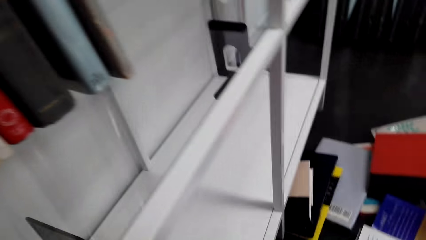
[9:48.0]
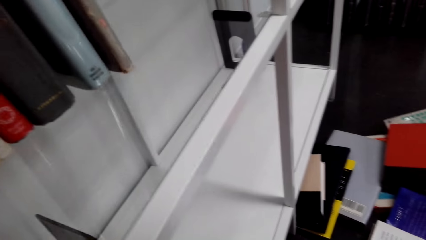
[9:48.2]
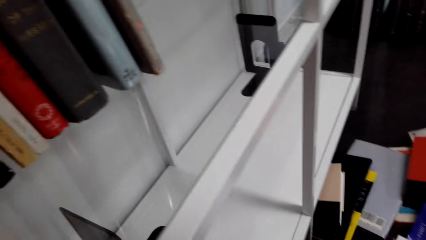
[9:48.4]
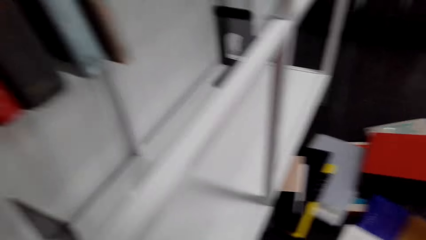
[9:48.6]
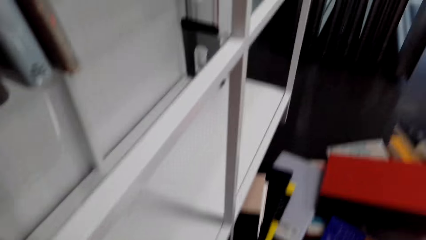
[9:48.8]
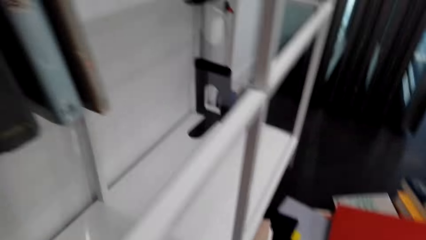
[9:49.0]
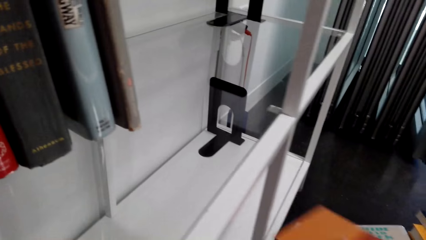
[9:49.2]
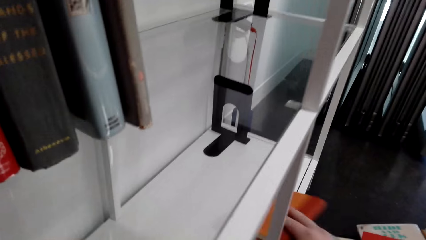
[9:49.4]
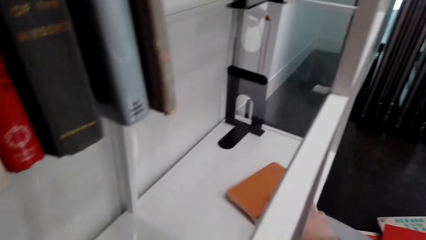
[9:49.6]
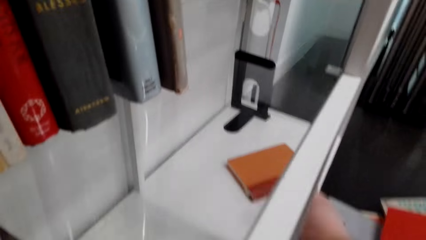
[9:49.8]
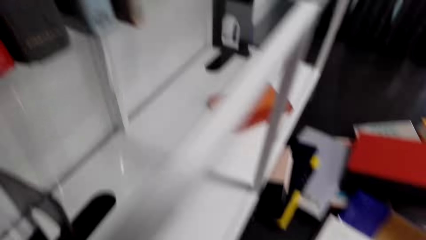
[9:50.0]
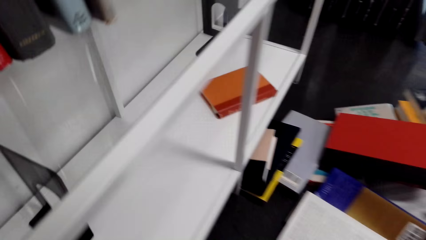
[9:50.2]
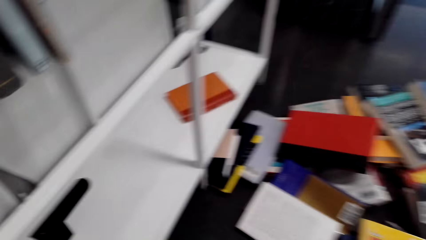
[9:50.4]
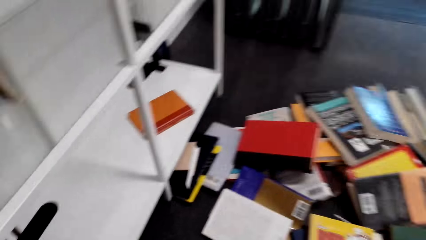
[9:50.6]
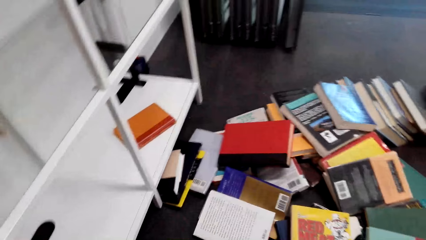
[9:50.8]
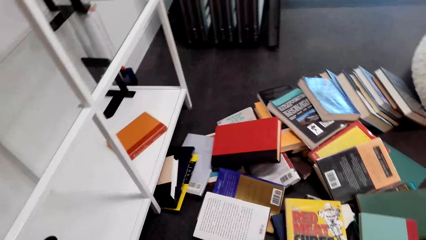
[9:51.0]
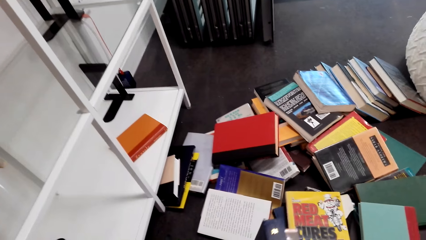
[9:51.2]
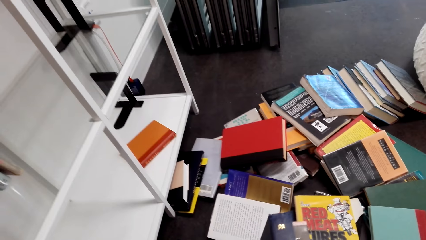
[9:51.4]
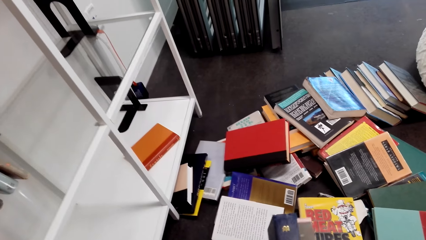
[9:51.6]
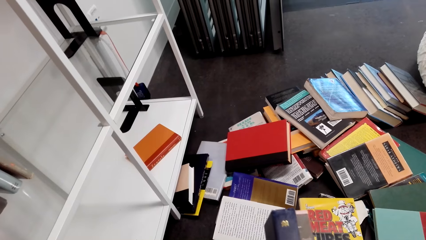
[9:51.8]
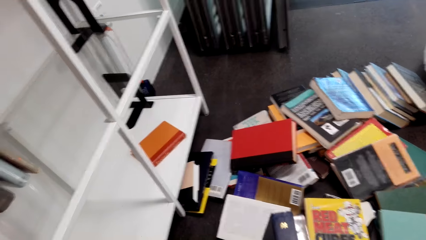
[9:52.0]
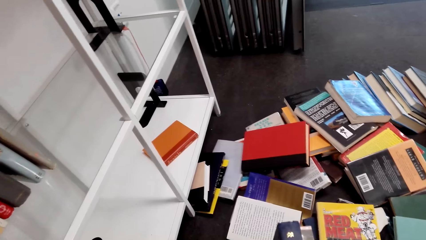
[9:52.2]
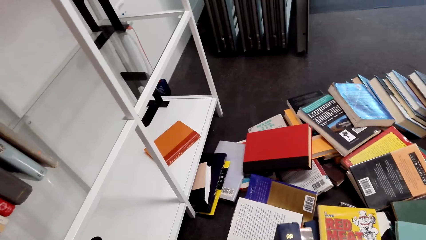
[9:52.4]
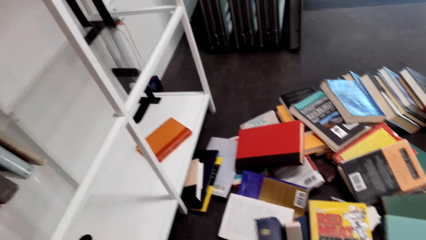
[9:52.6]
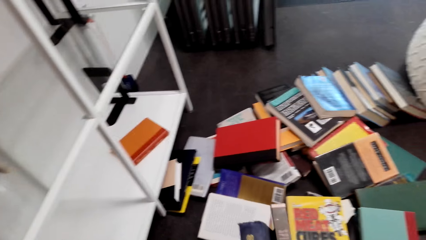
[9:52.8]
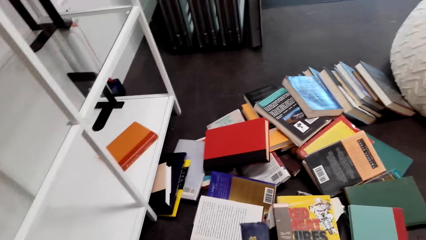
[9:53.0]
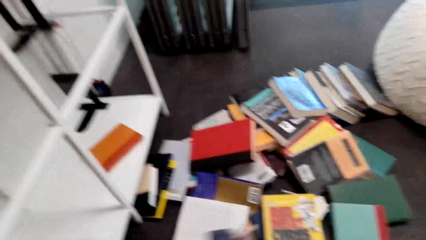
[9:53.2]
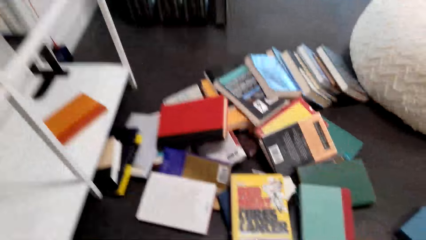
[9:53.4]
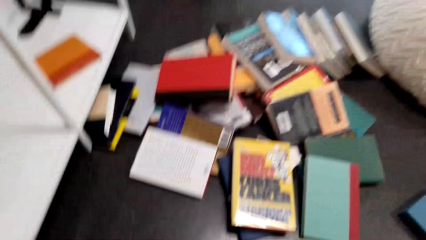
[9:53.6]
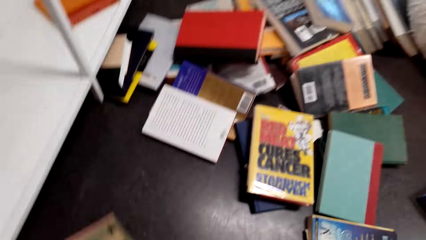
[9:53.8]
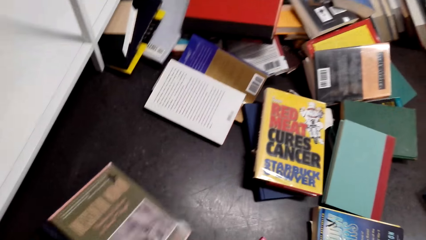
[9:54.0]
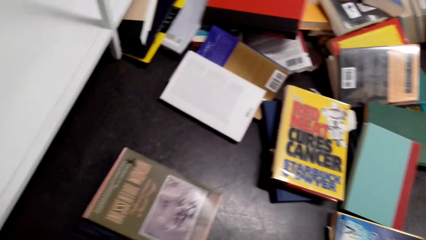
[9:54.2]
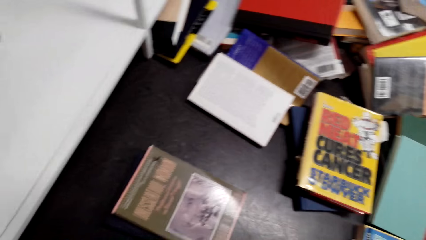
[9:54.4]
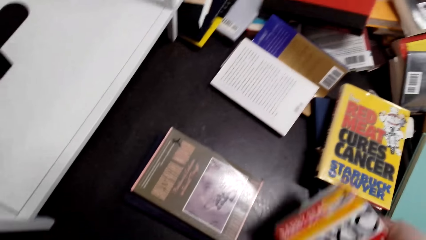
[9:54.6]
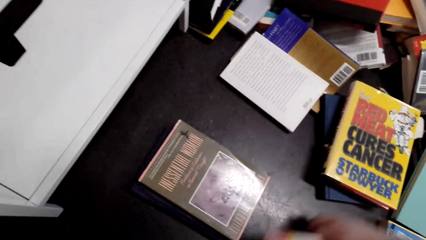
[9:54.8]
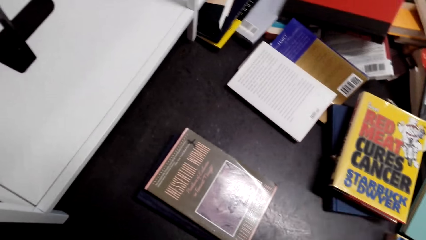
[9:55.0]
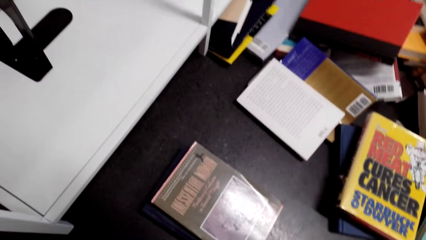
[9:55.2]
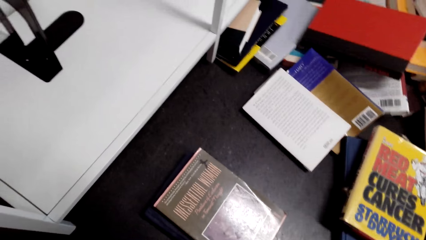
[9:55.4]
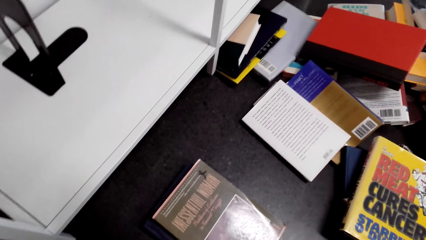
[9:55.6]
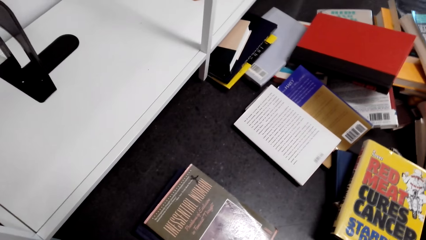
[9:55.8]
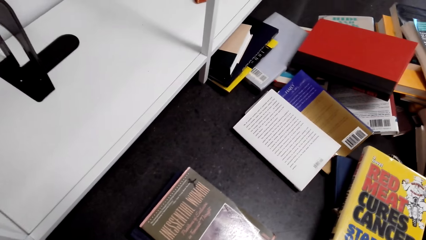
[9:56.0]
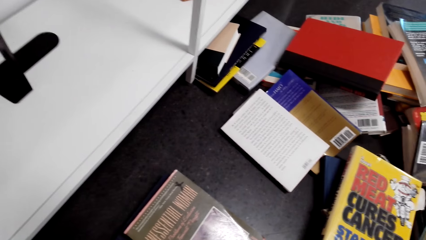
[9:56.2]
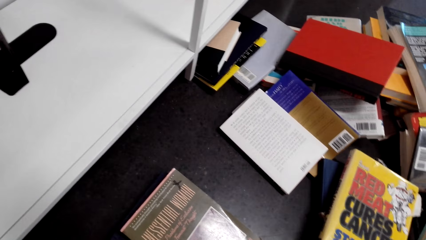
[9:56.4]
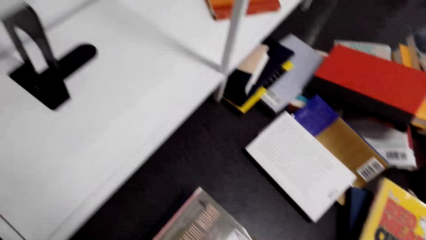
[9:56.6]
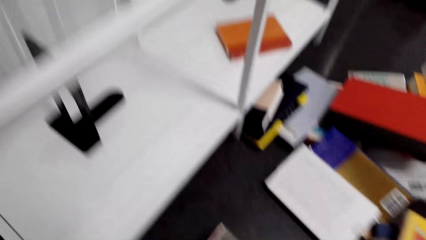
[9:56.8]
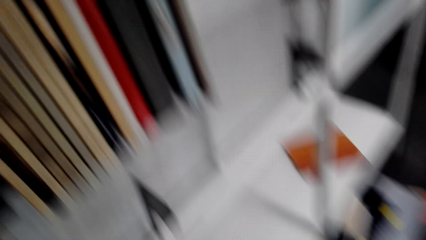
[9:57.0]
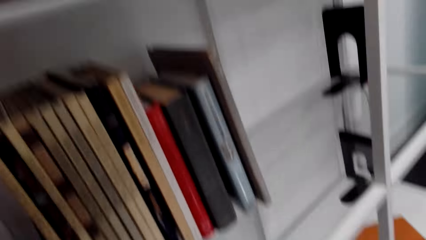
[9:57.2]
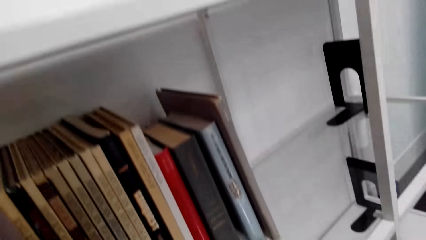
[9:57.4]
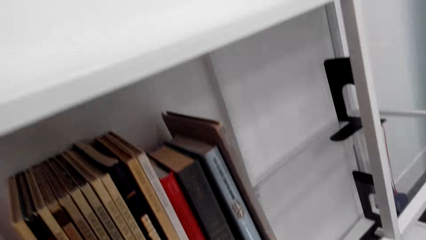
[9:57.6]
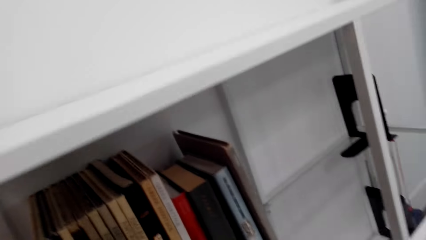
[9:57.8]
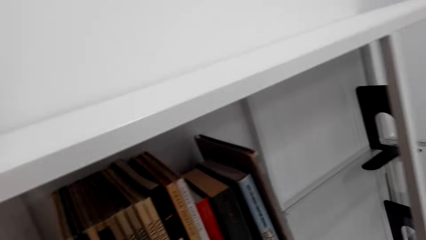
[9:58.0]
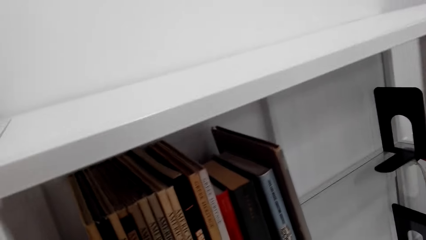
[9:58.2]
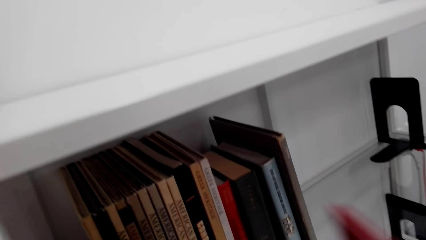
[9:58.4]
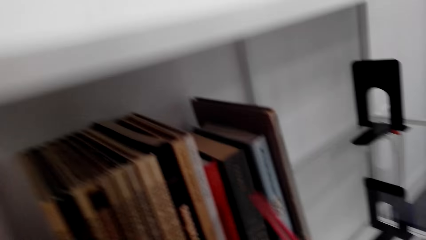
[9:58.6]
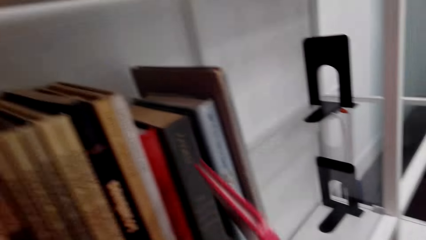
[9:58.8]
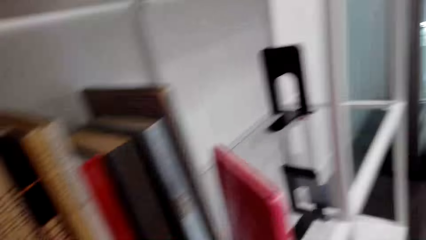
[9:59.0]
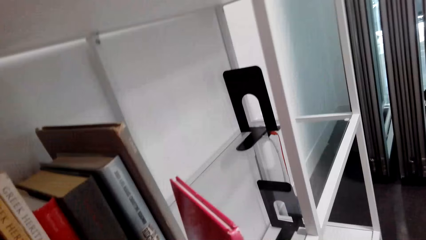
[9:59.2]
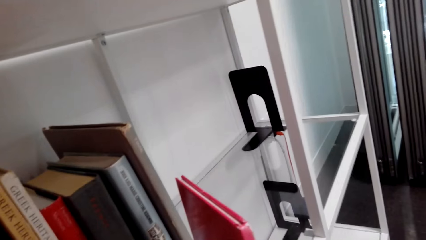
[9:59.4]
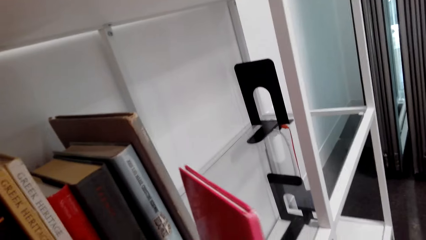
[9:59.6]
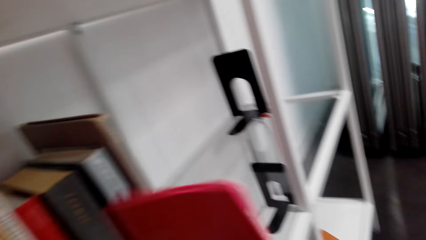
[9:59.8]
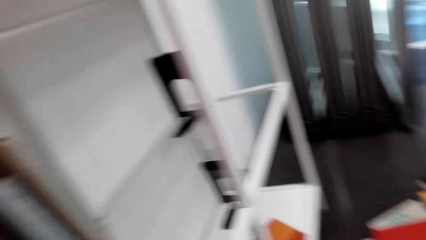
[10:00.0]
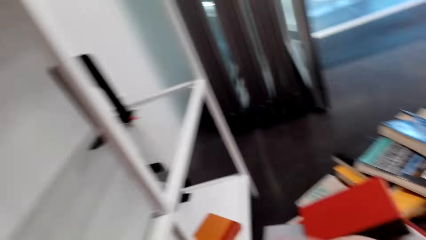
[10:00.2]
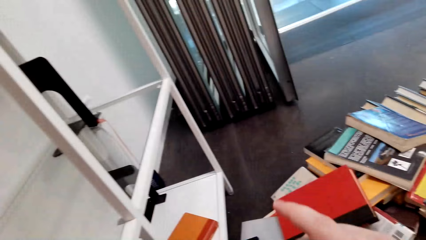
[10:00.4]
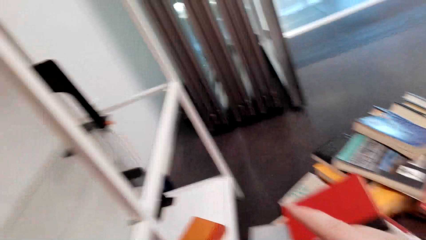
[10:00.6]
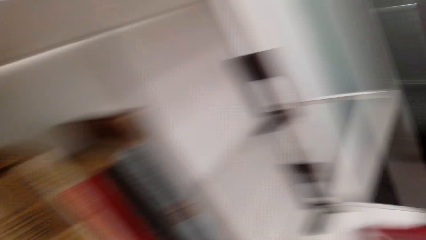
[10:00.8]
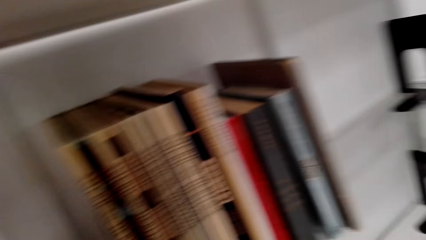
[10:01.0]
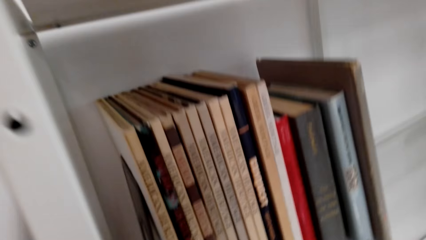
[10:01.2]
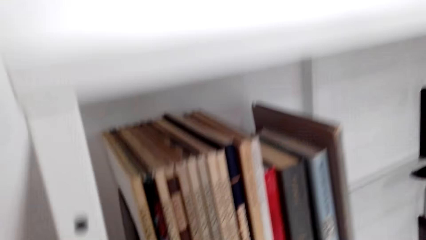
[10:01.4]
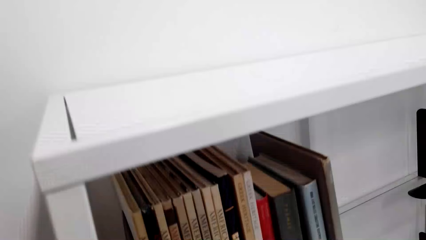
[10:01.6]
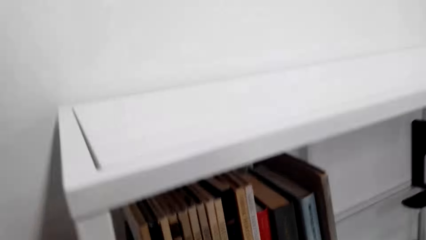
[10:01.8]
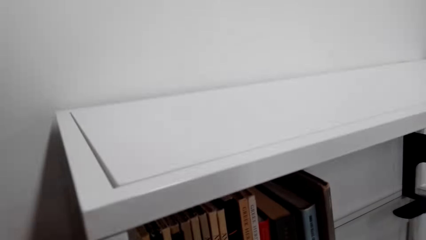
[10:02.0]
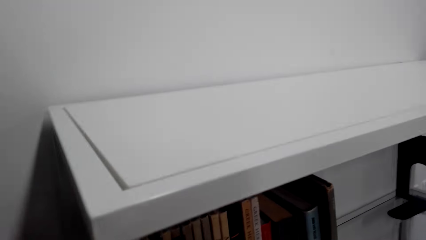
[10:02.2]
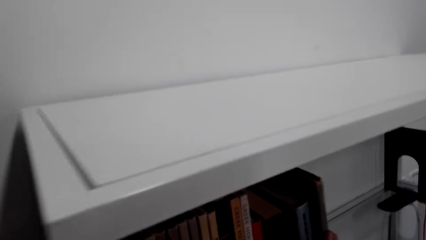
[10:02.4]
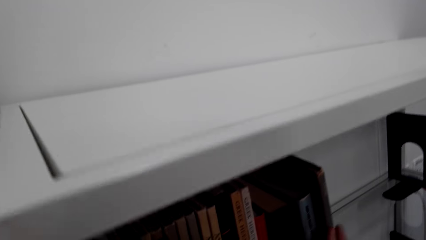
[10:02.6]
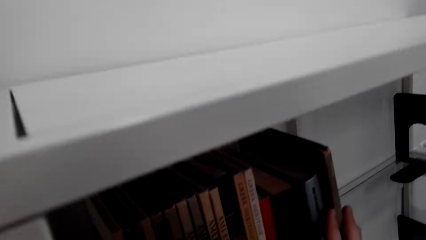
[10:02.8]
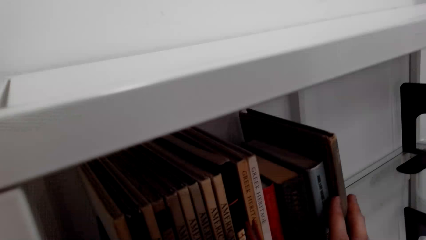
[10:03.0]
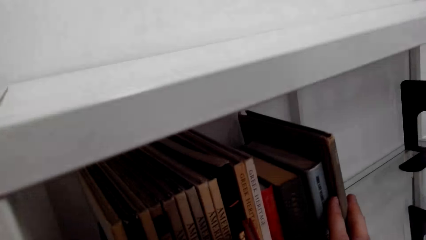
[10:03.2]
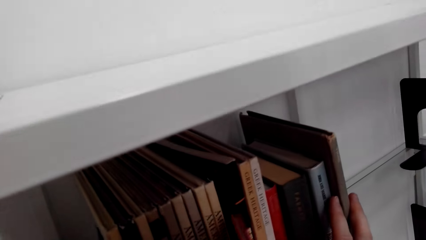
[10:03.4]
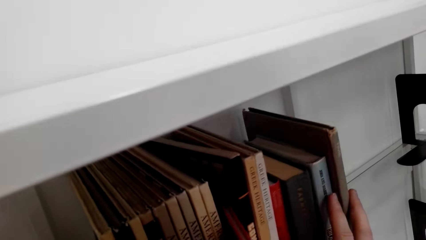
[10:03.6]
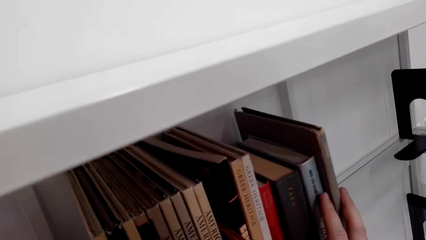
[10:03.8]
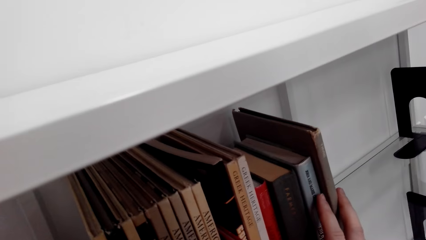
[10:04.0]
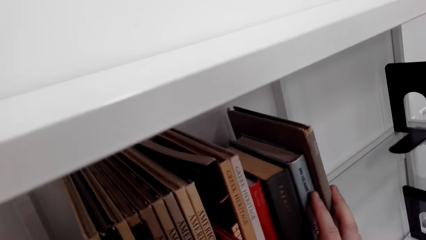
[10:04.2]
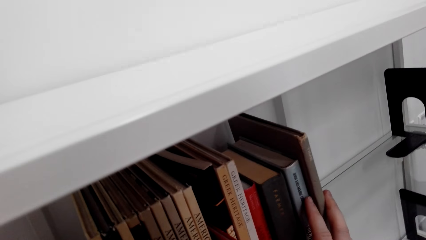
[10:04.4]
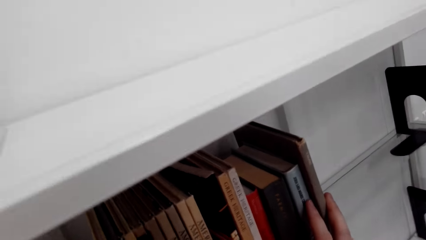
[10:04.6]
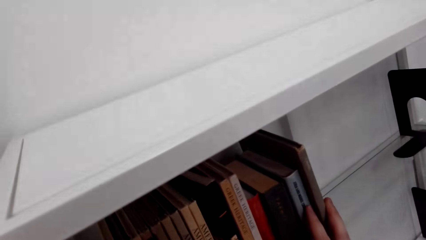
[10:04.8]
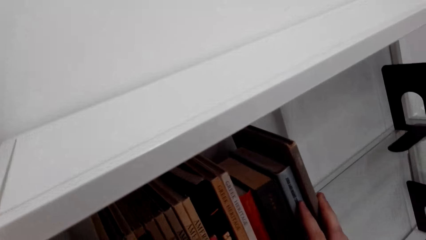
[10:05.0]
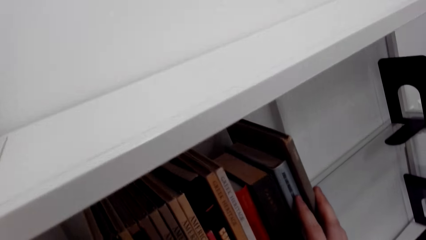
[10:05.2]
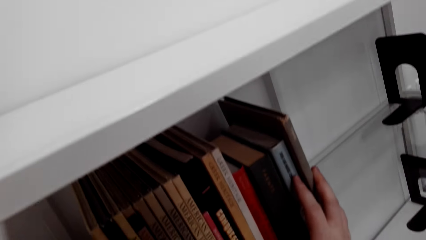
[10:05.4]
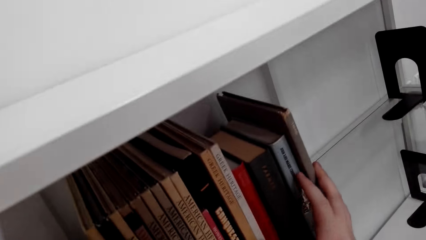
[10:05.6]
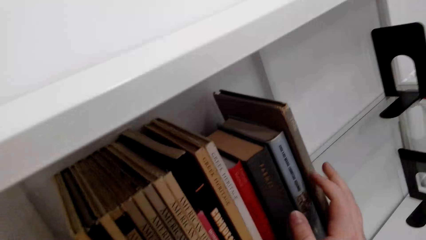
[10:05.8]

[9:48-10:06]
The camera wearer puts a book on the bookshelf. They look at books. They pick a book from the floor. They put books on the floor. They move a book. They fix a book on the shelf. They put a book on the bookshelf.
